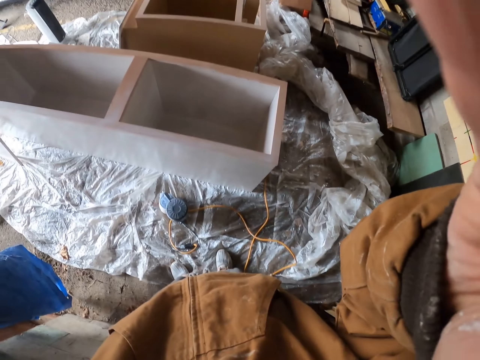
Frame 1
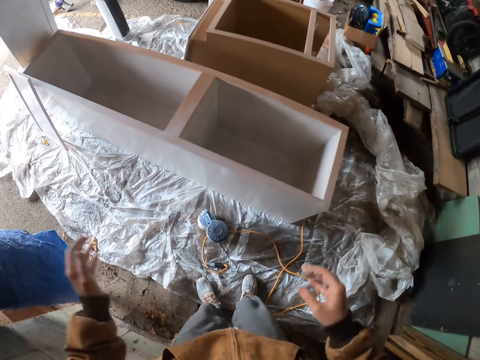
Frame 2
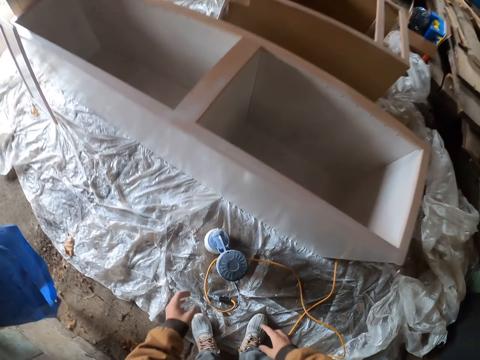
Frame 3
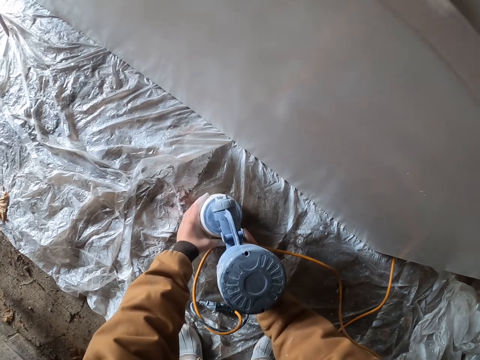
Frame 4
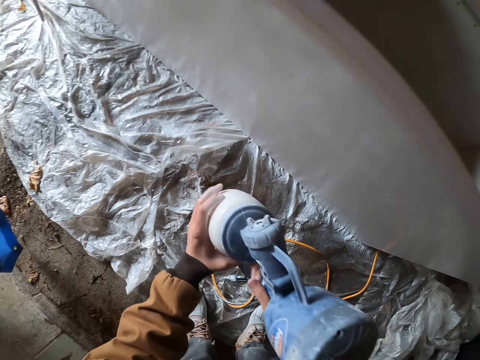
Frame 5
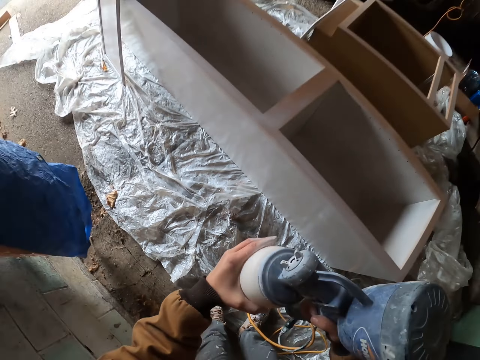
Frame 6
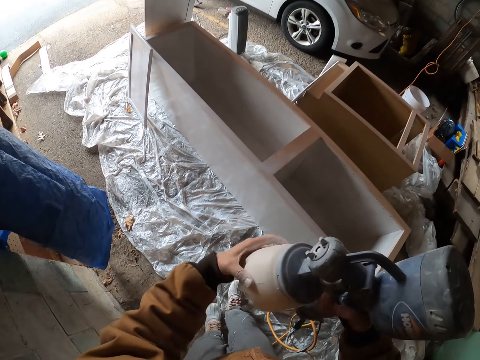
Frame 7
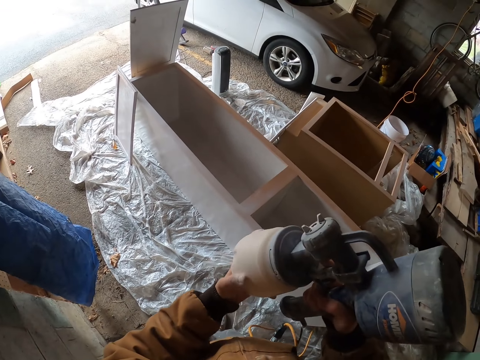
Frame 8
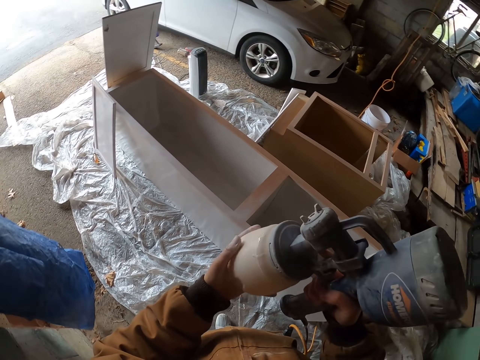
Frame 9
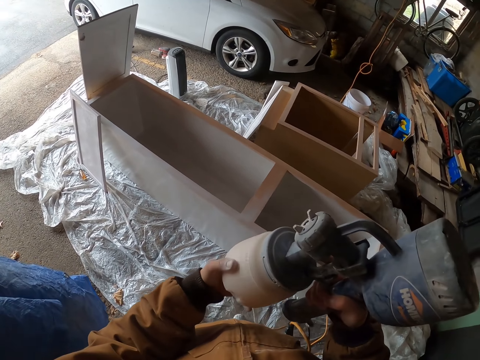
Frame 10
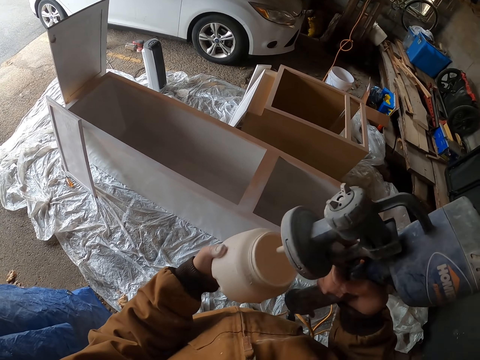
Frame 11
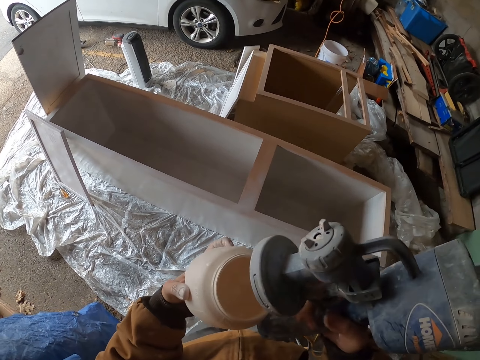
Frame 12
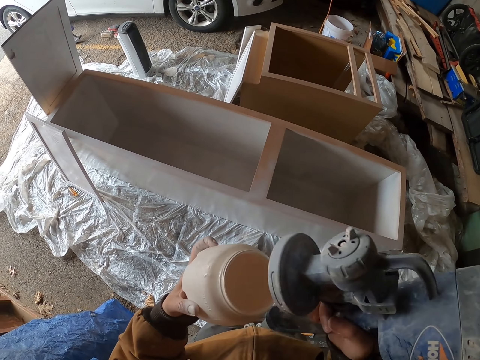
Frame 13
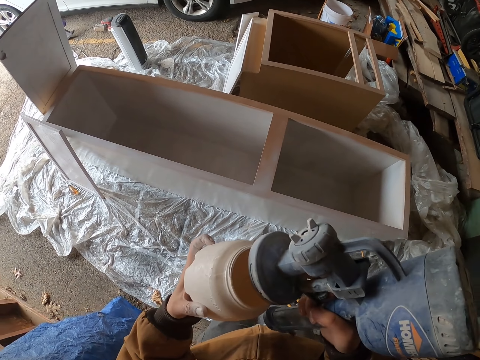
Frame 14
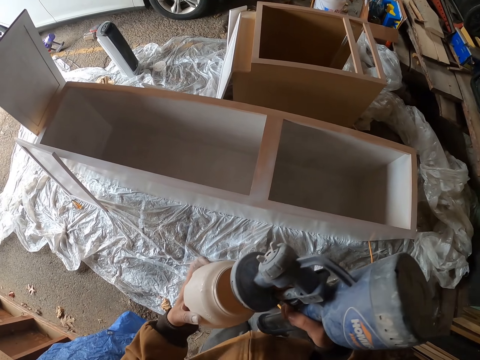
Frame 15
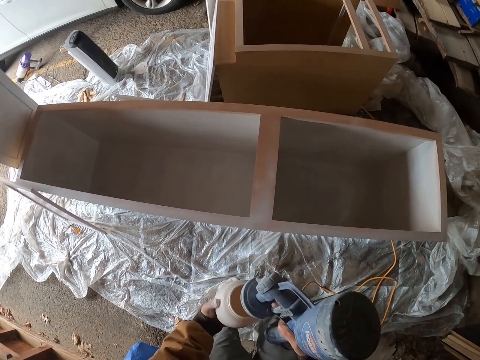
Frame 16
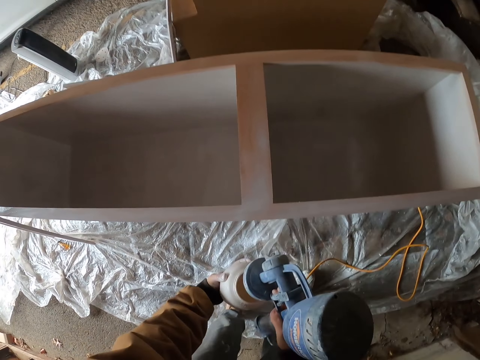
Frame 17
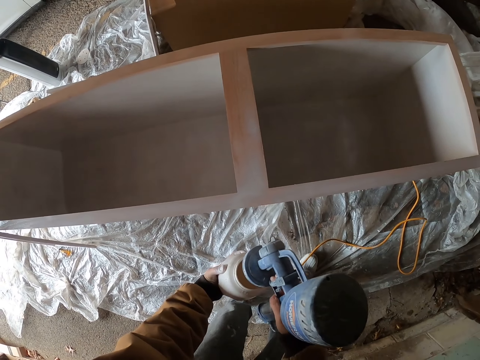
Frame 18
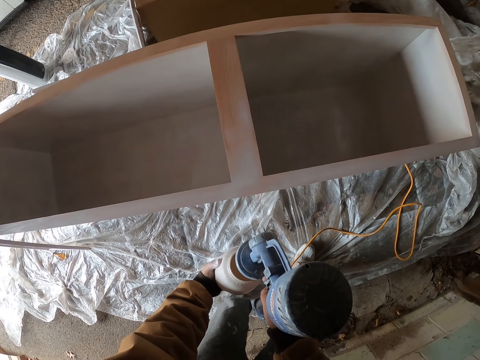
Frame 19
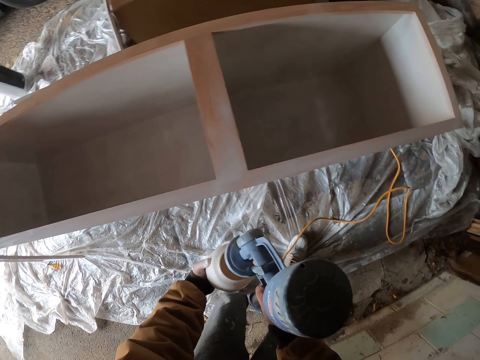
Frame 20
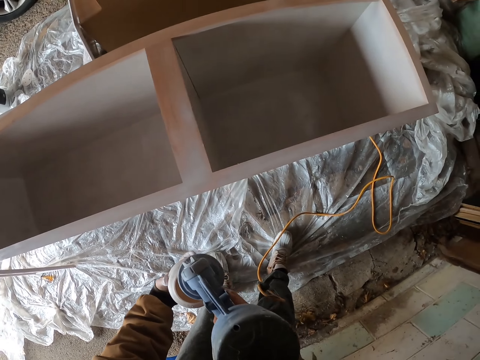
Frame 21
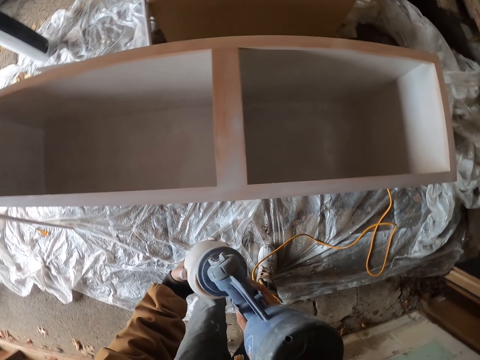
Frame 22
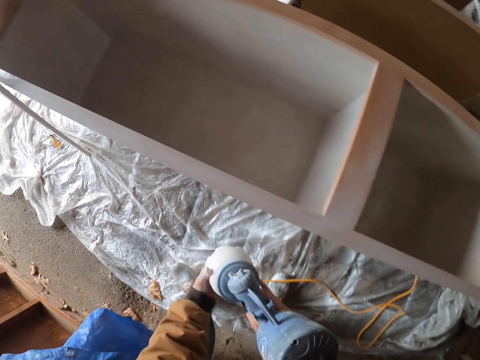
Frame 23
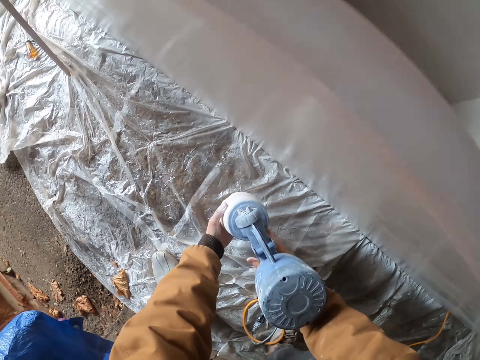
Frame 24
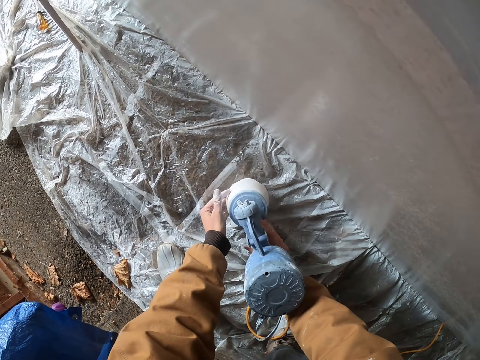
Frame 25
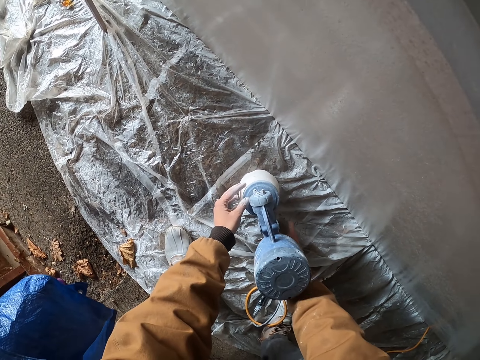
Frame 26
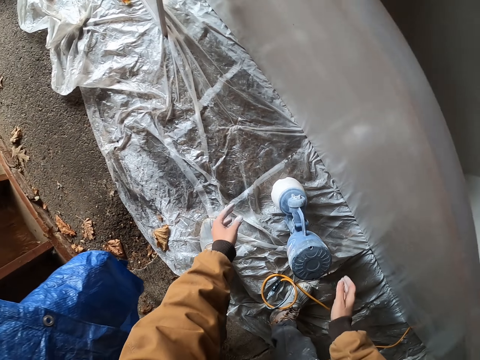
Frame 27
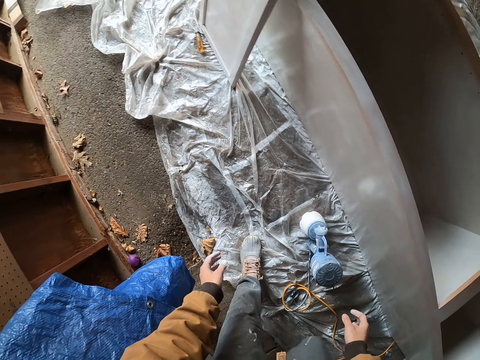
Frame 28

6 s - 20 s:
The camera wearer picks up a paint spray gun on the floor. They remove a paint container. They open a paint cup. They put down the paint spray gun on the floor.

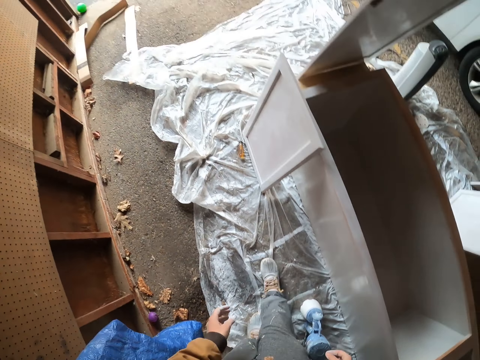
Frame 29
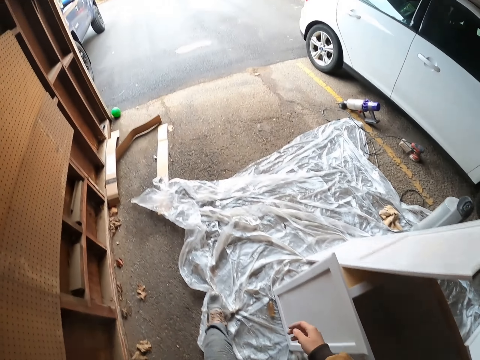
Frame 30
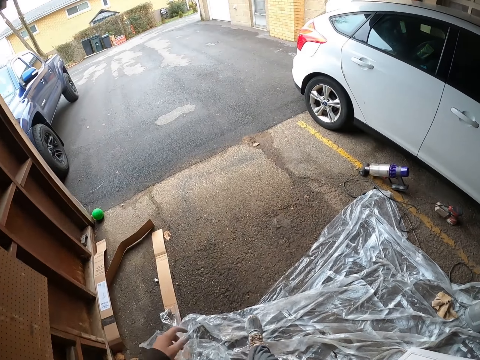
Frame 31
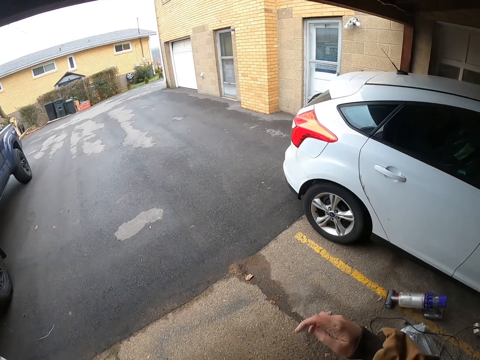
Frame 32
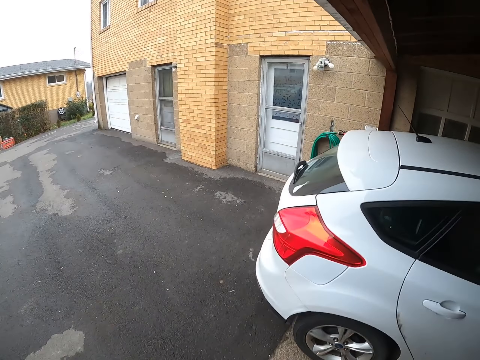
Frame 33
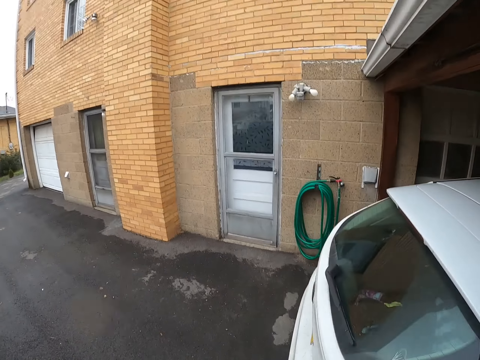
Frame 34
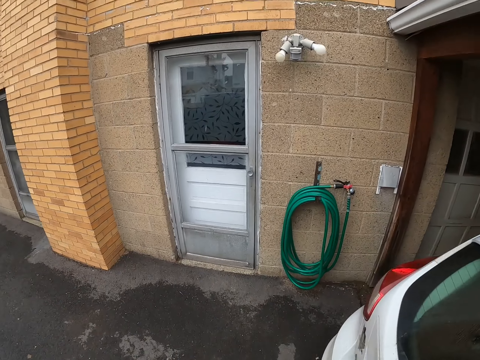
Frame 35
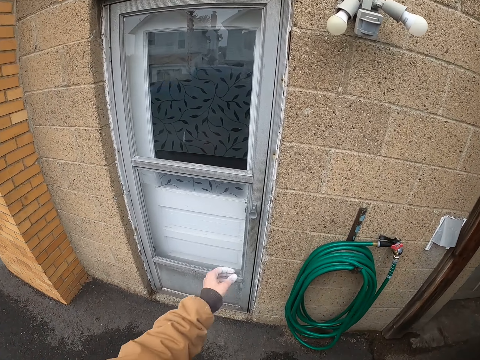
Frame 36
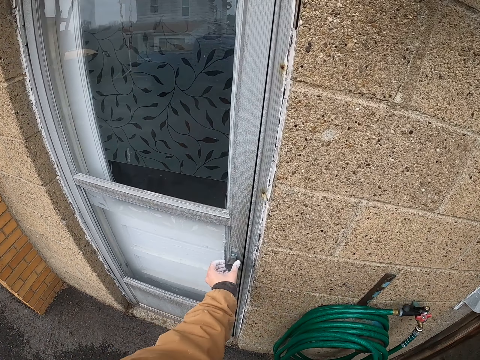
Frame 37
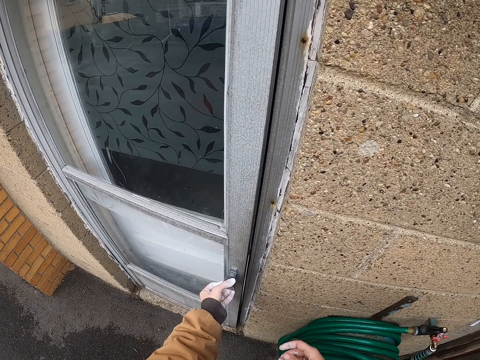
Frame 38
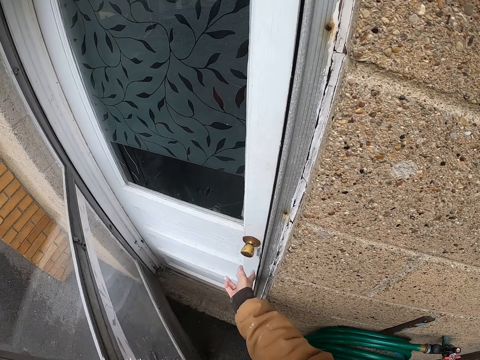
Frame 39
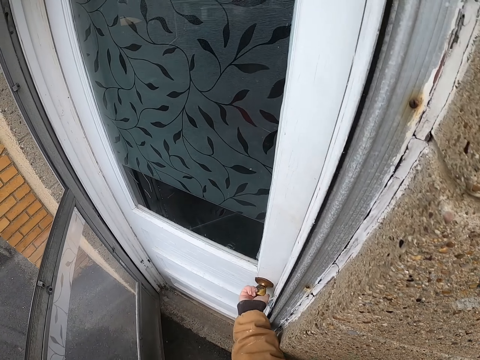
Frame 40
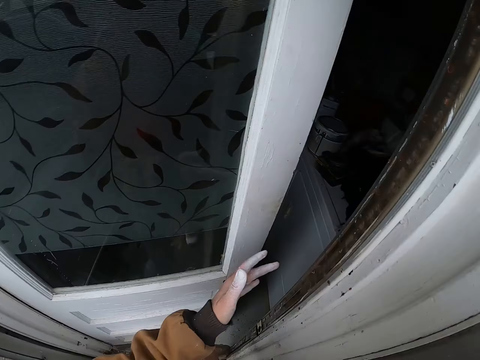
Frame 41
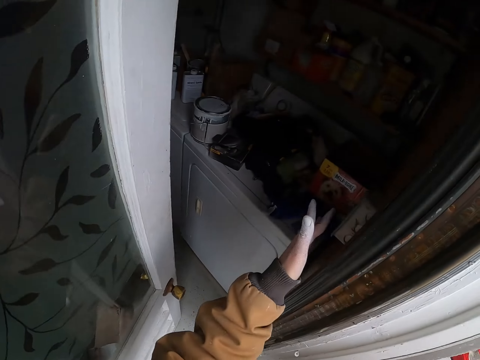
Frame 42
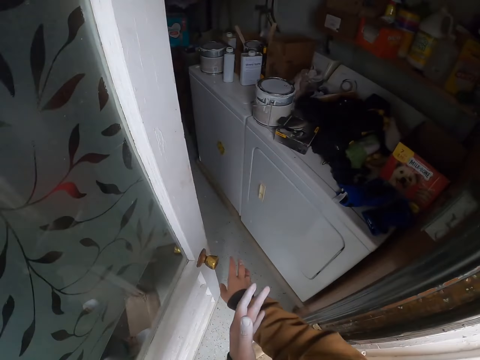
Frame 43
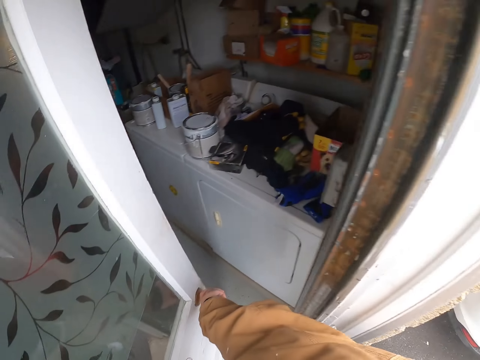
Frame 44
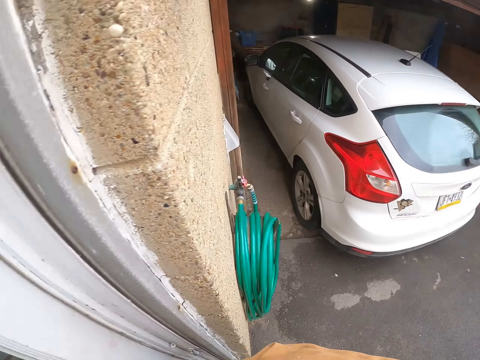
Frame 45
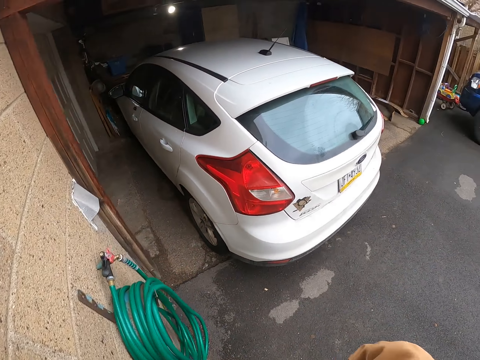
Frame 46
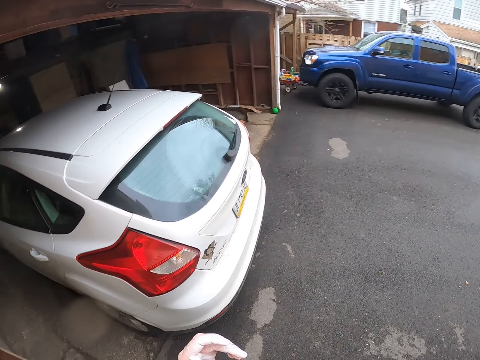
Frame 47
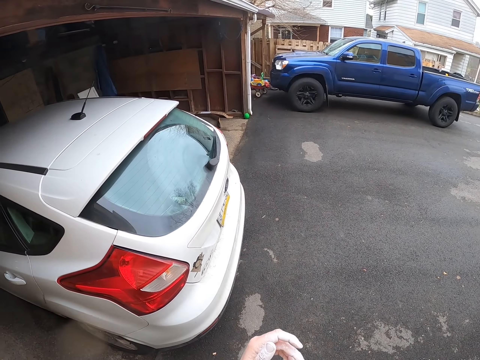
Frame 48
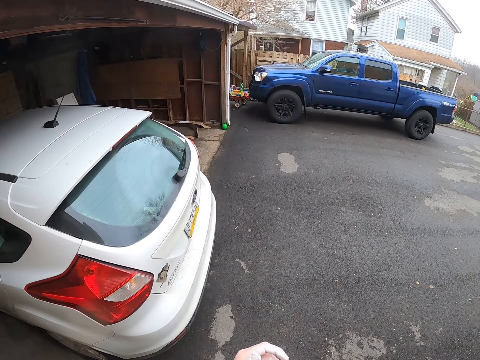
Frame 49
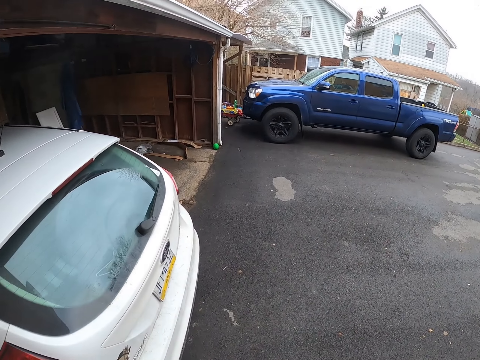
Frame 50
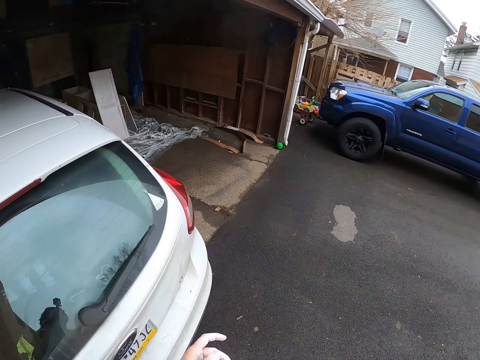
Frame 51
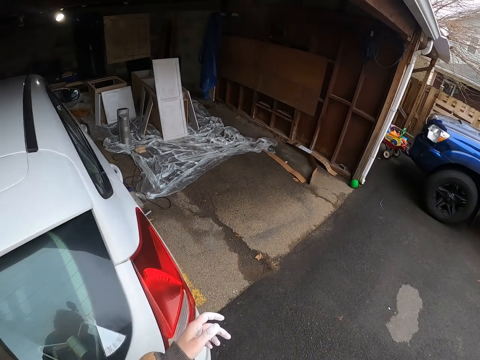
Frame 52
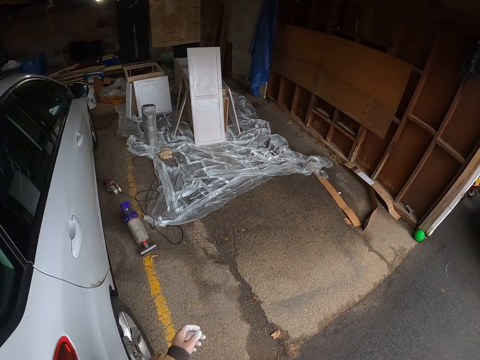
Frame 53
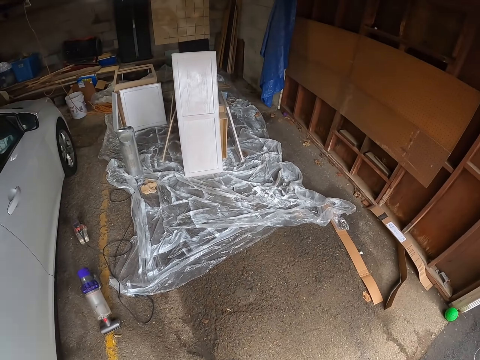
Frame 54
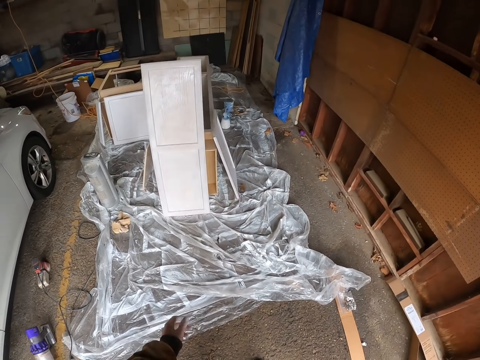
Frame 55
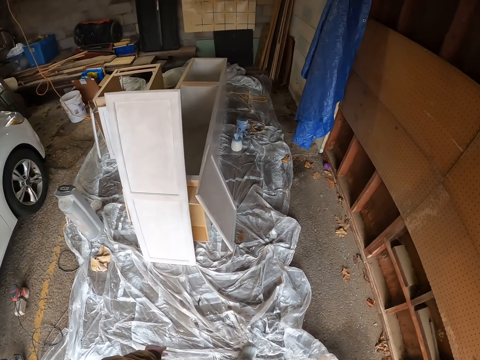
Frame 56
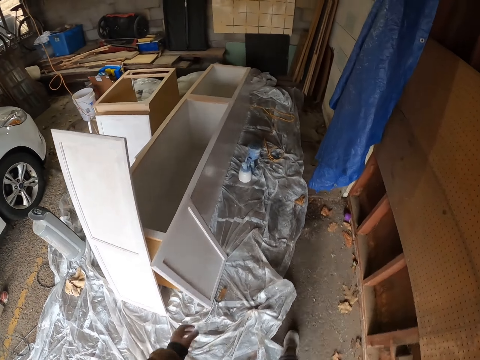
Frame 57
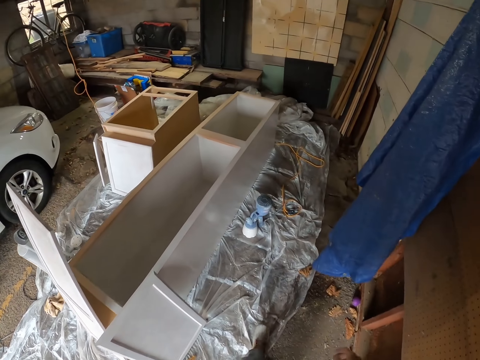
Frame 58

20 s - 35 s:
The camera wearer walks left. They walk right. They open an outer door. They open an inner door with the other hand. They switch a switch socket in a room. They close a door. They walk forward. They walk left.
